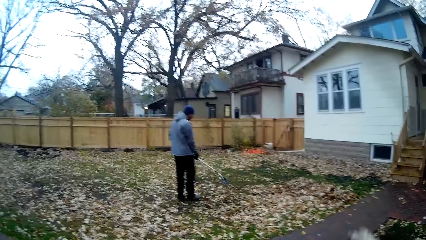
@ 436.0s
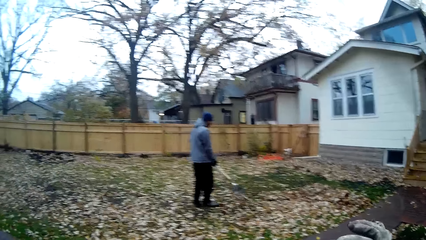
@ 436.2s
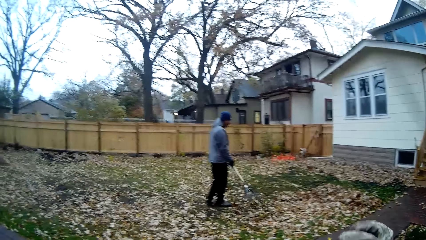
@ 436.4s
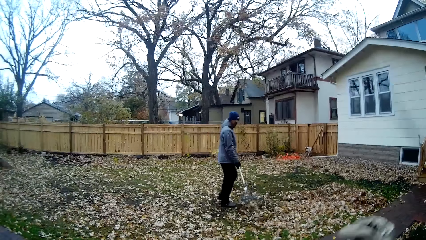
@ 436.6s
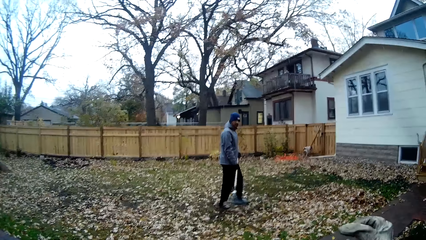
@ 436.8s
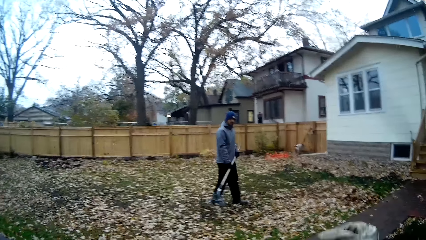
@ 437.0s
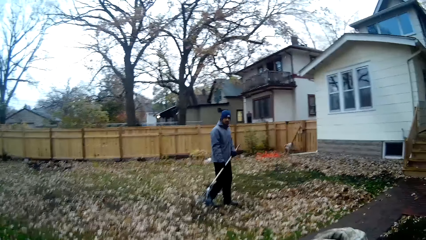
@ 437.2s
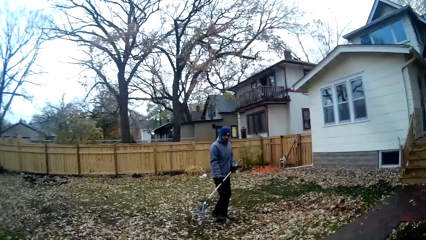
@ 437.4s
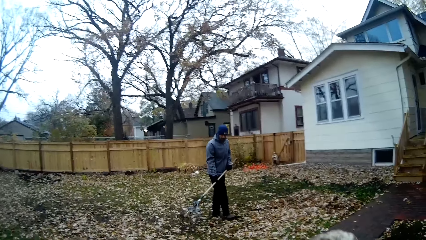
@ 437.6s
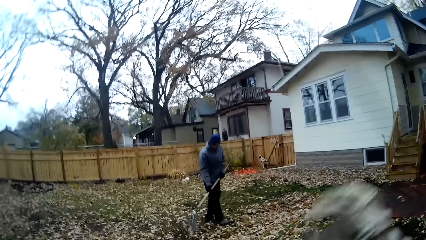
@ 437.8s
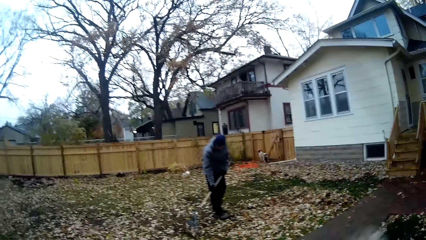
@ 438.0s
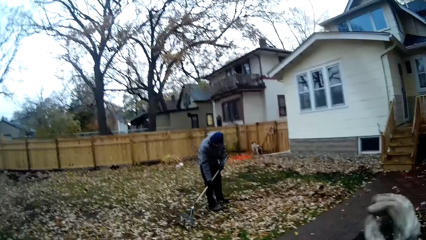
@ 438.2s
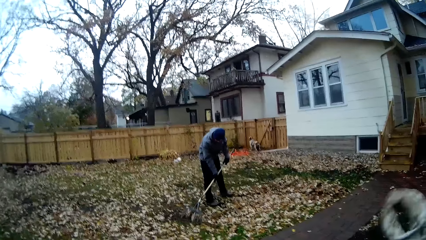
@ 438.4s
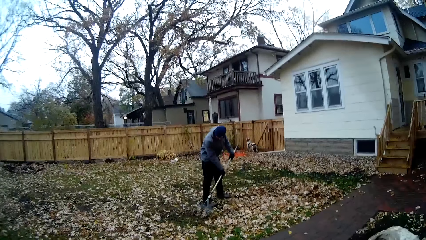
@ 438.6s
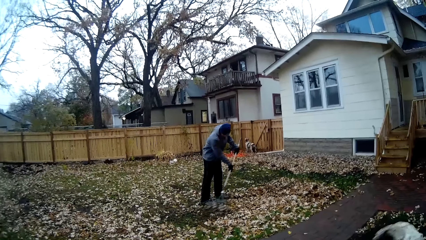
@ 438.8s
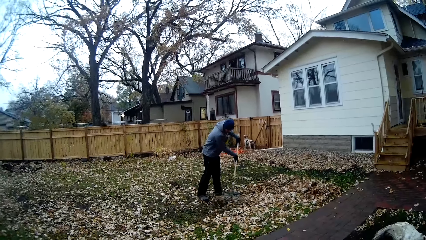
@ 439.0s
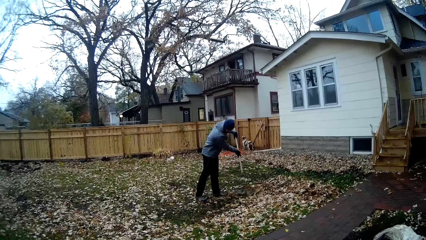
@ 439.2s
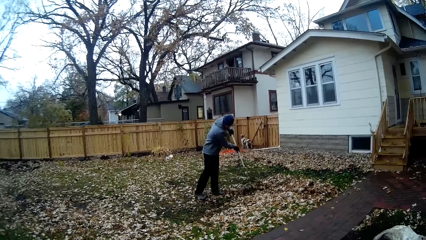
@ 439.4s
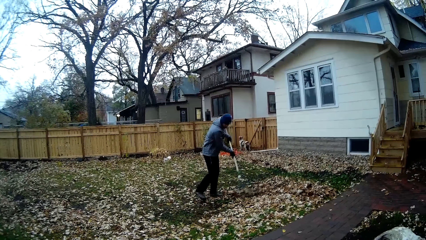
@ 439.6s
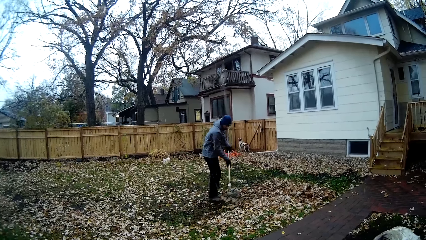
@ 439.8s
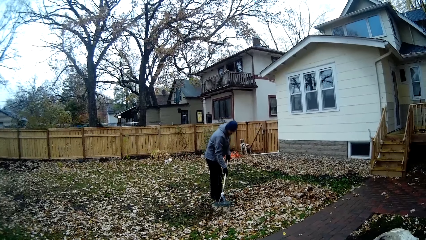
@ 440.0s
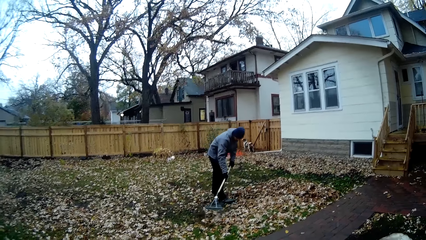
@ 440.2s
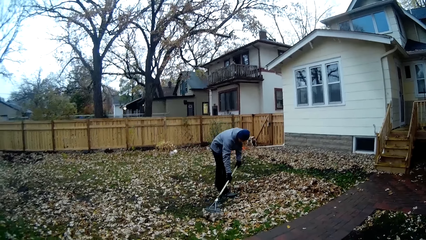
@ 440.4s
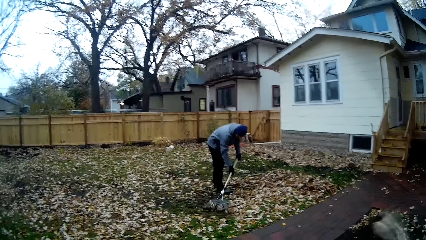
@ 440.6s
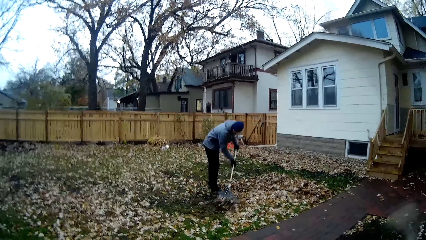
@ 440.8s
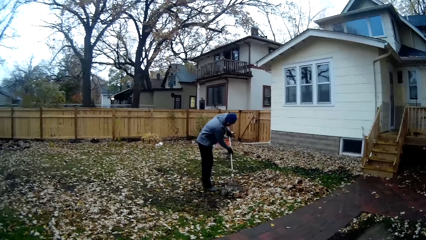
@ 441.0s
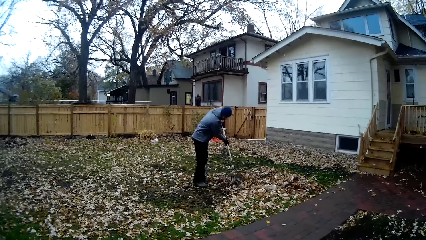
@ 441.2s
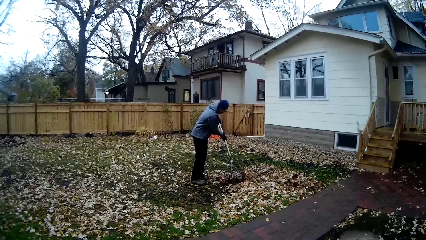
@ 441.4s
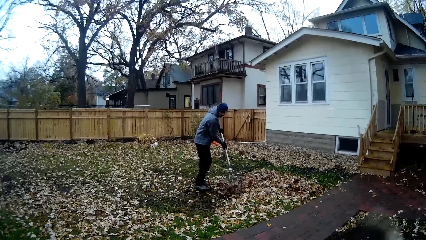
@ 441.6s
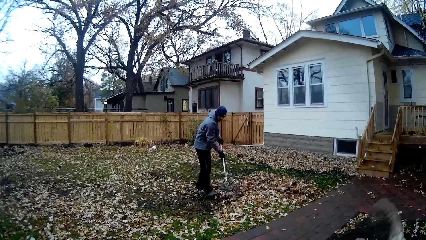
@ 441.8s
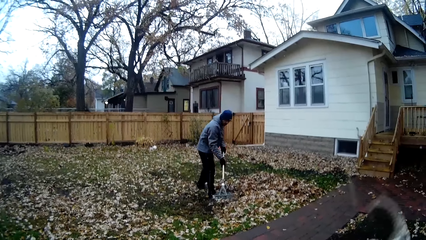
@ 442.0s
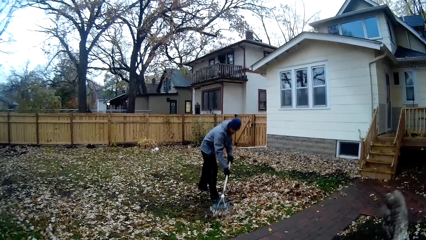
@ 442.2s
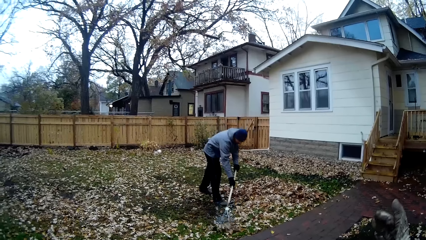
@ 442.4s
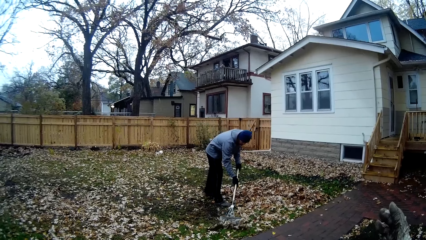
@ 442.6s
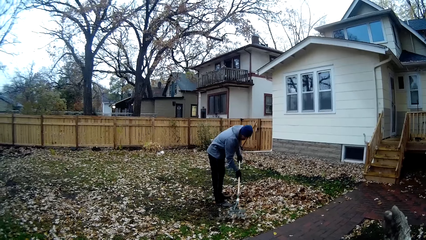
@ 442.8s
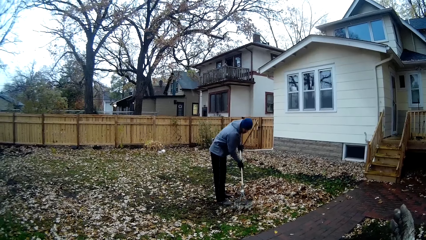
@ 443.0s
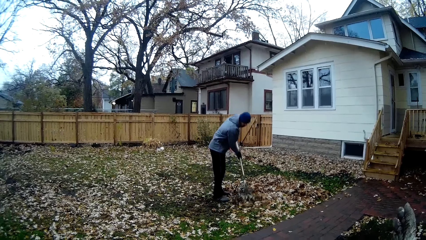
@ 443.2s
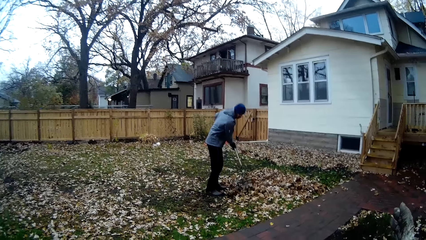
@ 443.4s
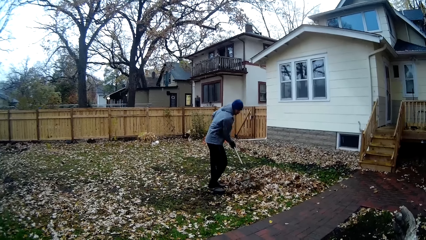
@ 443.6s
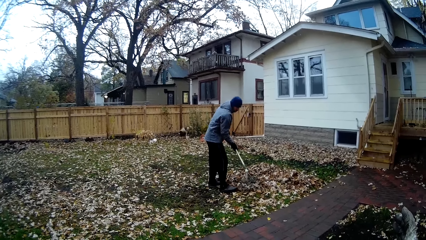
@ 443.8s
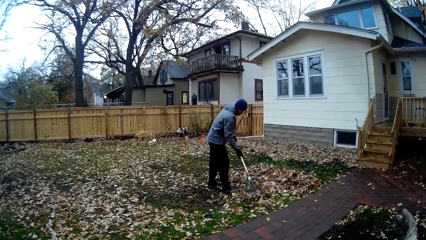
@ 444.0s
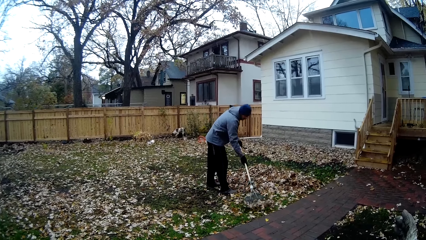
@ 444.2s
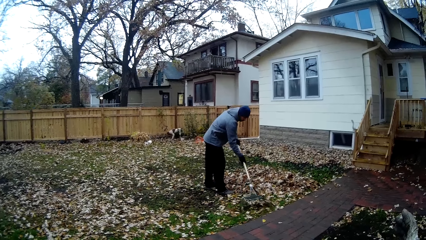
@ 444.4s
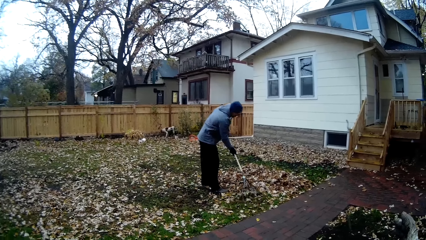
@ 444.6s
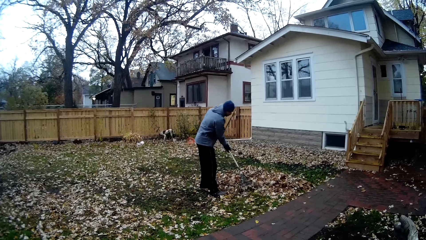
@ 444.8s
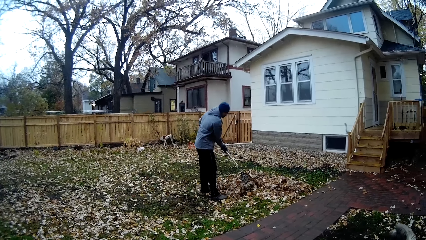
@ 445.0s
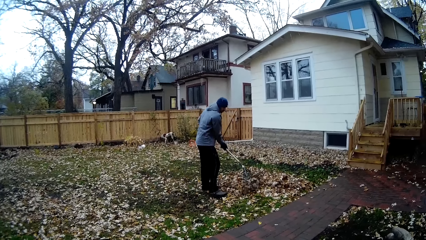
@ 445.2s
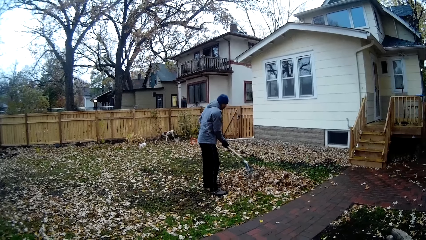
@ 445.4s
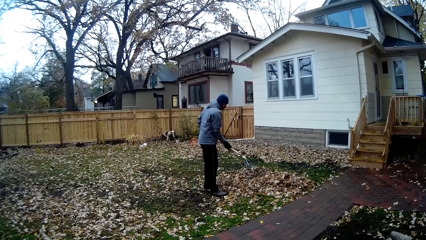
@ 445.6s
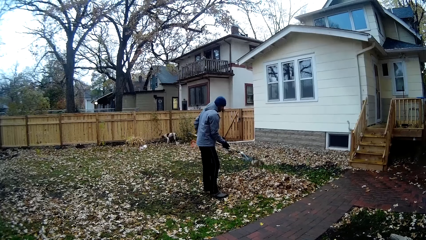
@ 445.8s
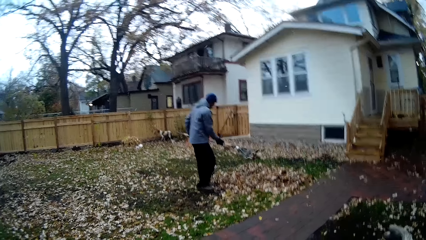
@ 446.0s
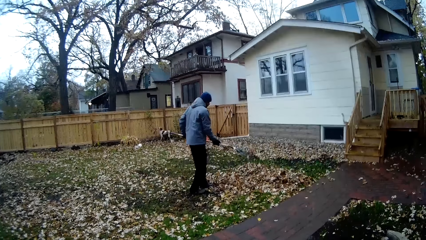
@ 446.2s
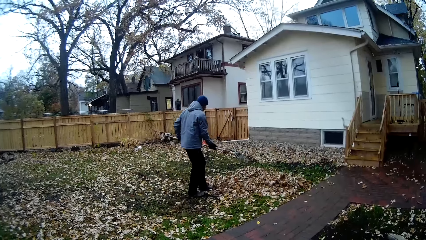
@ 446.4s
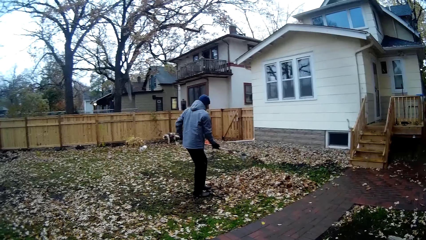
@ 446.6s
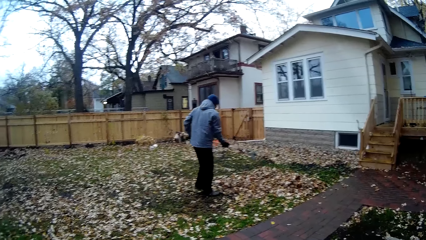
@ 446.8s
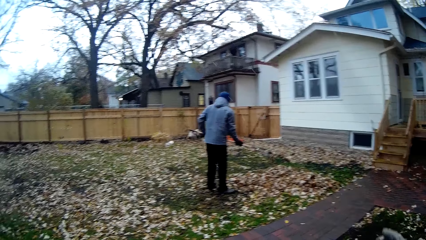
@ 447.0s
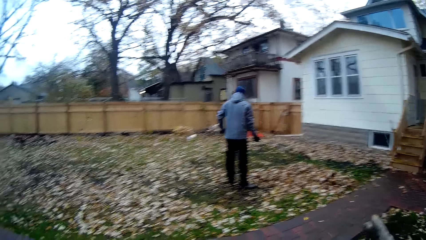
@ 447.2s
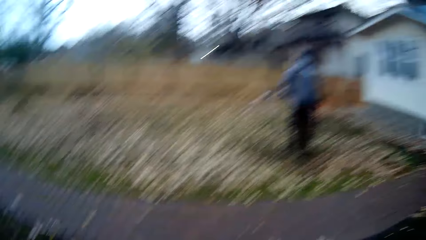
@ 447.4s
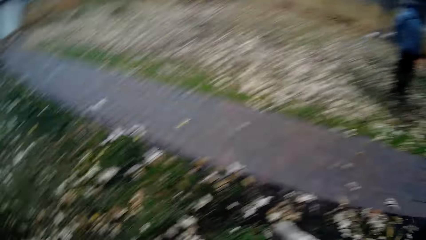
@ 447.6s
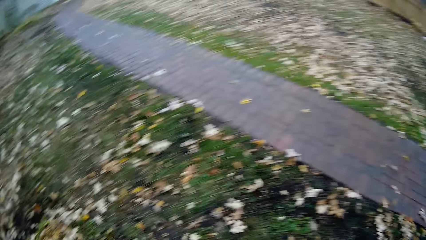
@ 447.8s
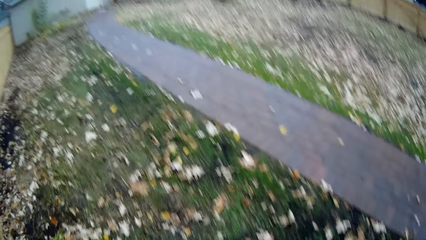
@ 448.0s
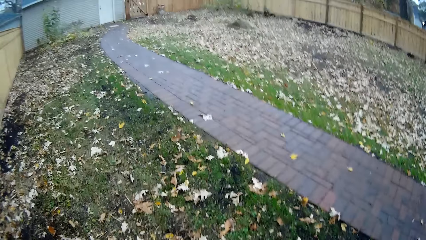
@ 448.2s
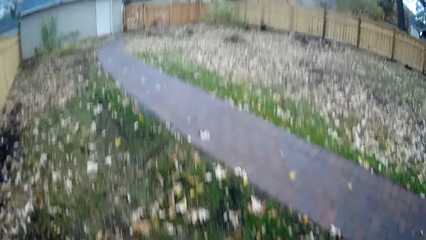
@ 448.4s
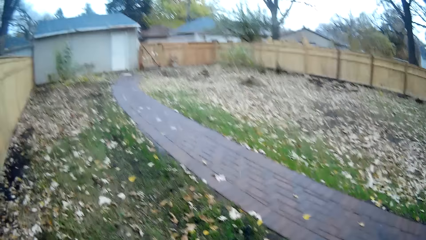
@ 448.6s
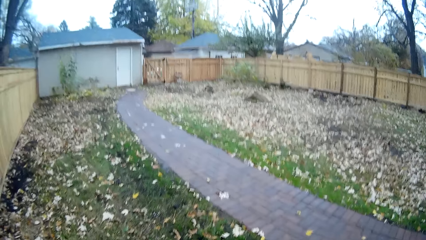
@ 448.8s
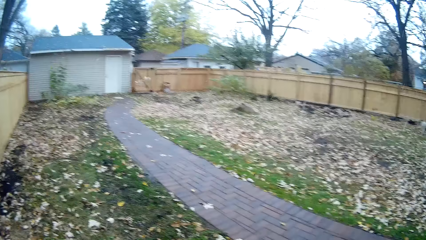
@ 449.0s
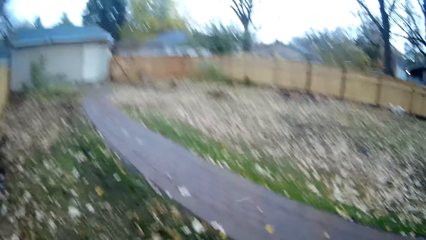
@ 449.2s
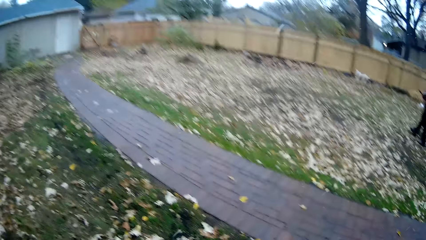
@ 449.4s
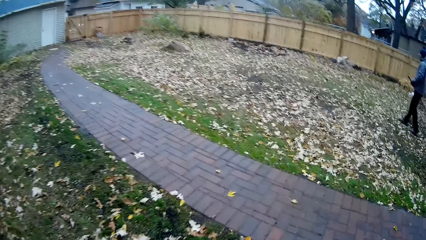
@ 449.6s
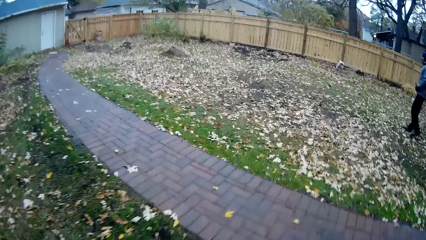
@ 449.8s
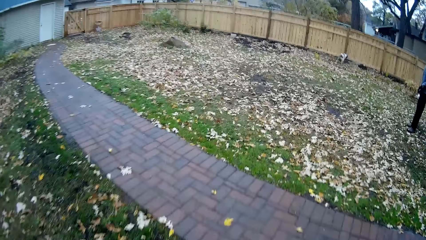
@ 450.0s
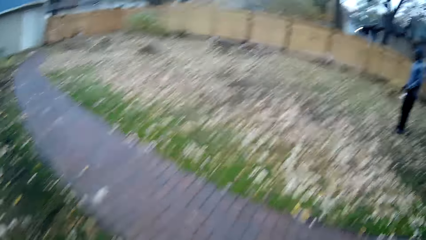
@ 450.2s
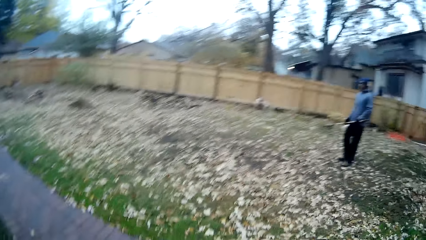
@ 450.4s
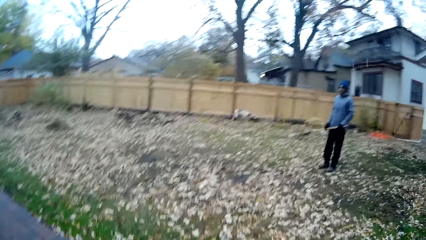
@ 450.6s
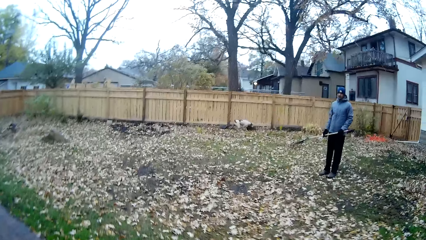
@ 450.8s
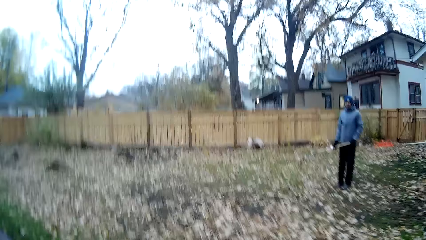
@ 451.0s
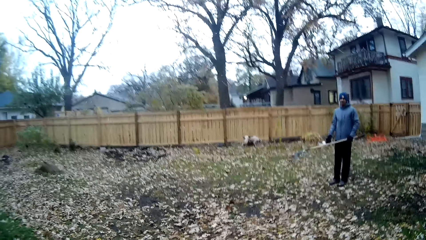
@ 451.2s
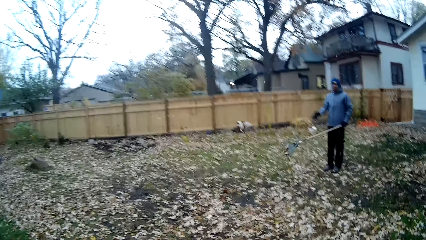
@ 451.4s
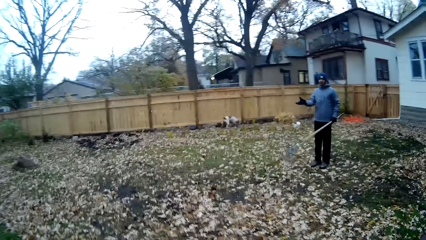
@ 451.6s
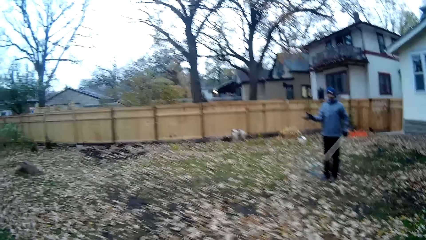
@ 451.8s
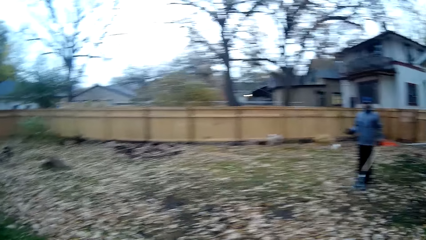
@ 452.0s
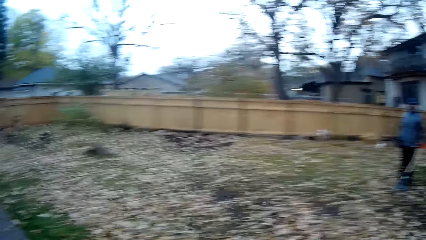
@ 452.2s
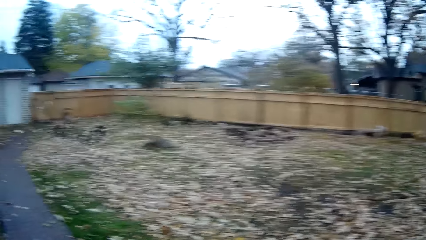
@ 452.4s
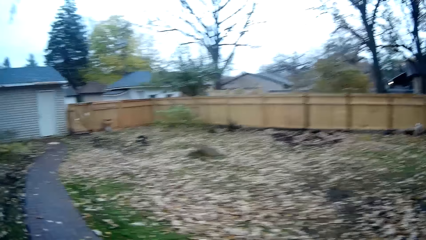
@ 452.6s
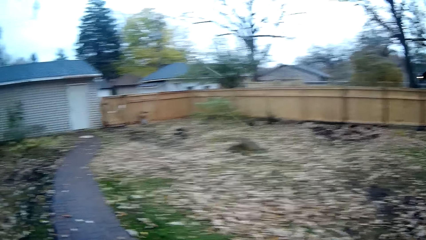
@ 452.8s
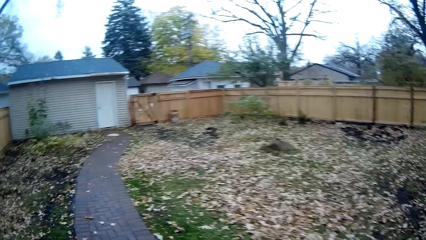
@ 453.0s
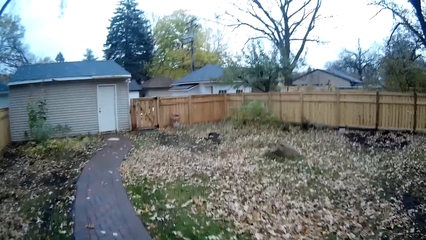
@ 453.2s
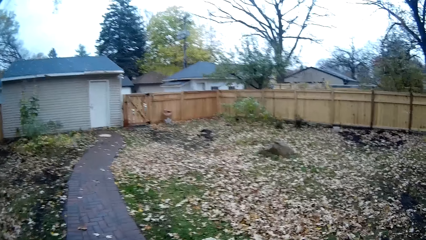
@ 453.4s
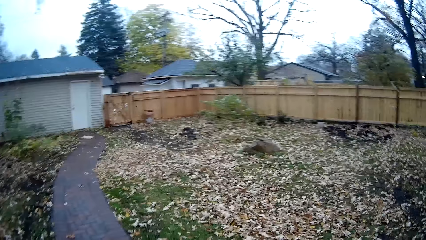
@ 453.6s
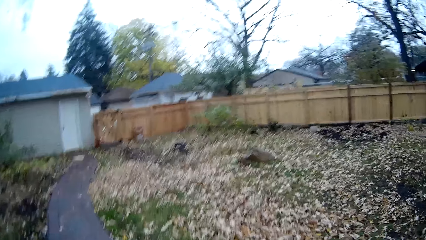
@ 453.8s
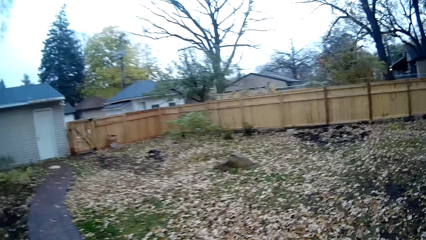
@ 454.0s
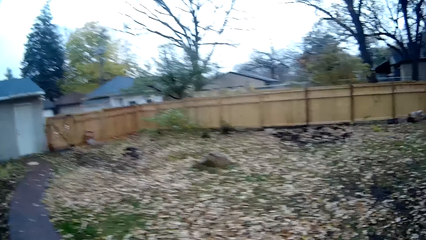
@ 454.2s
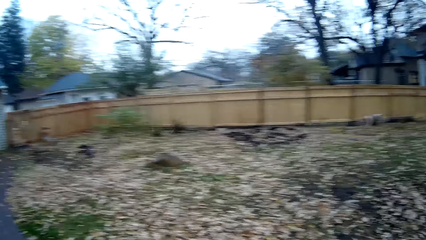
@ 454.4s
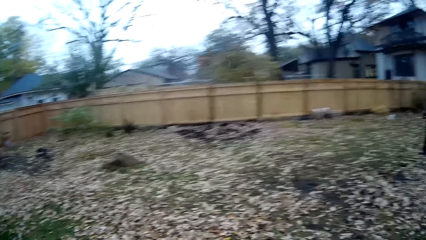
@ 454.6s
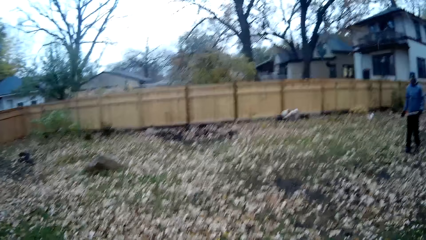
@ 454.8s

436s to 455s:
The man gathers dry leaves on the ground together with the rake in both hands. The man drags the trash with the rake. The man shakes the rake in his hands. The camera wearer walks around the area.
